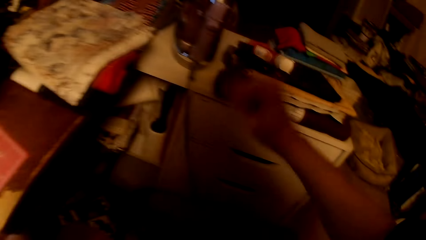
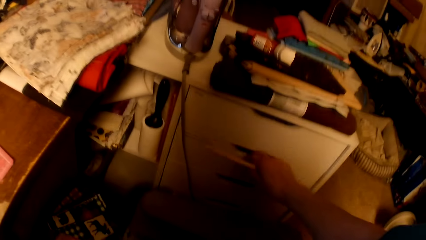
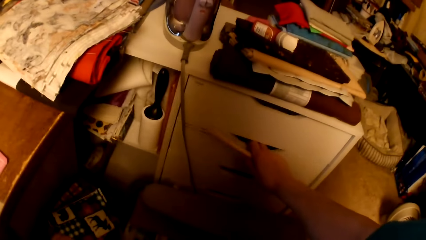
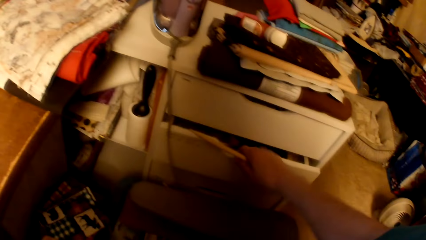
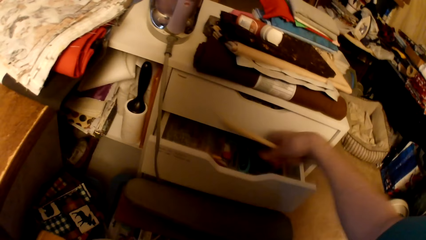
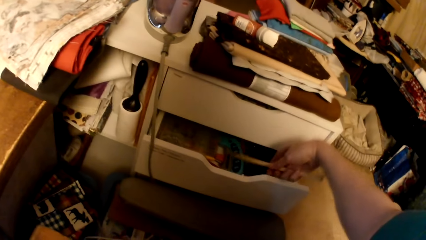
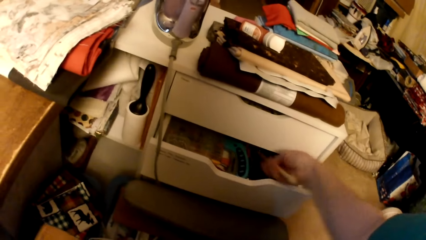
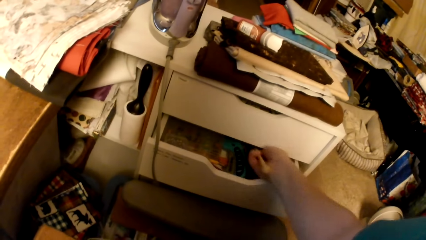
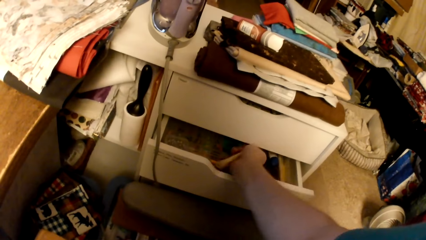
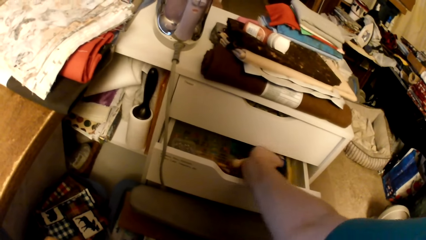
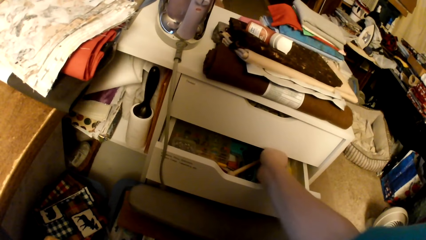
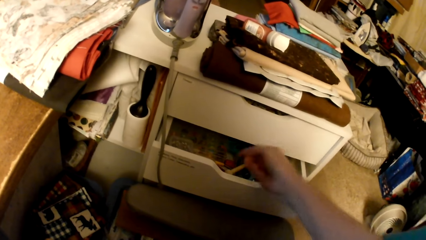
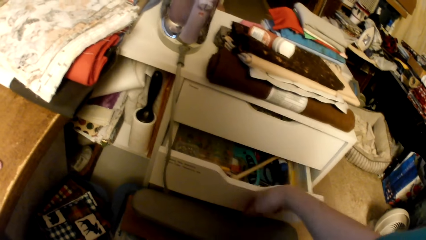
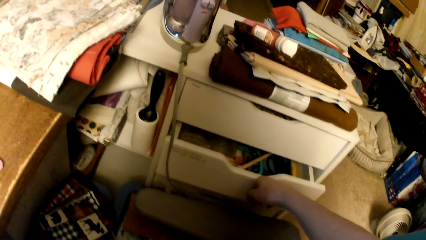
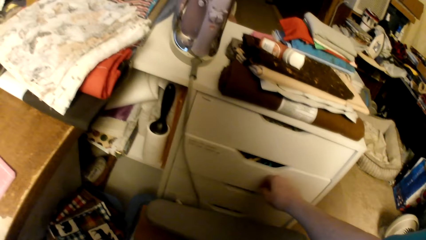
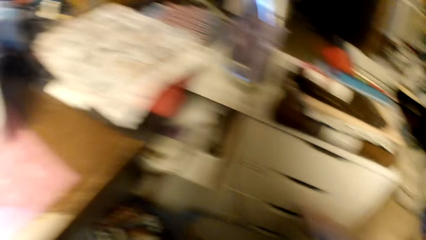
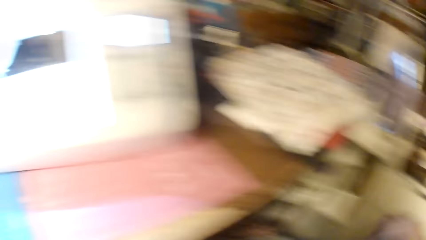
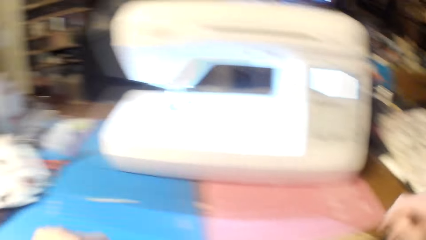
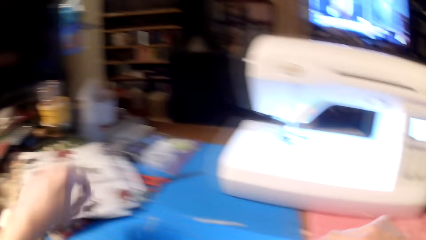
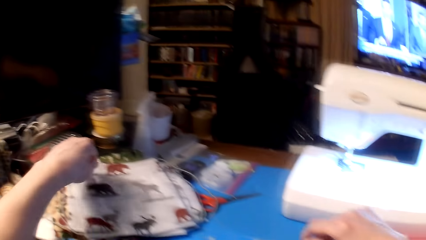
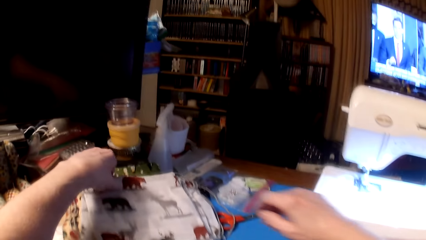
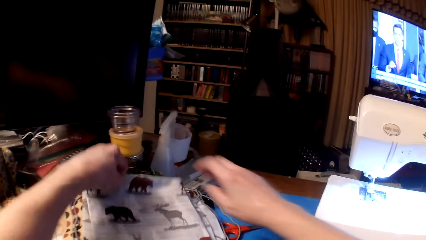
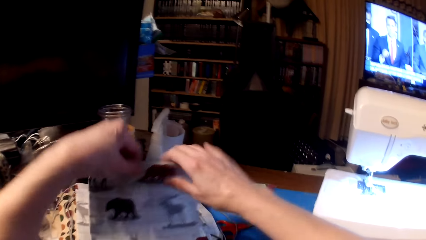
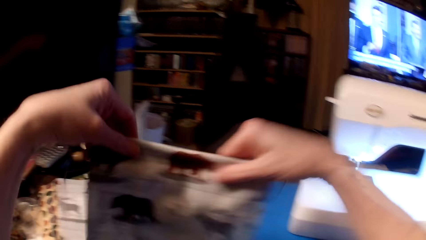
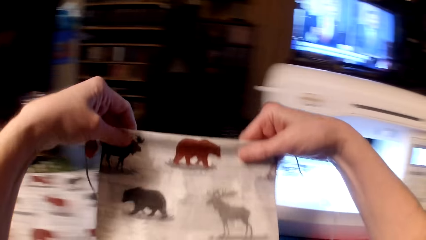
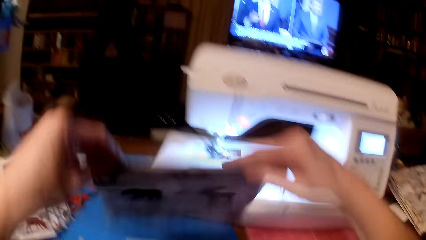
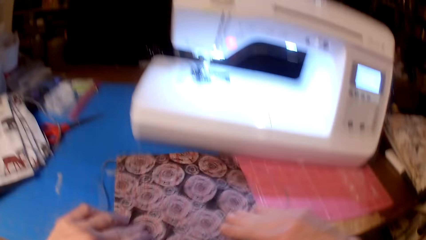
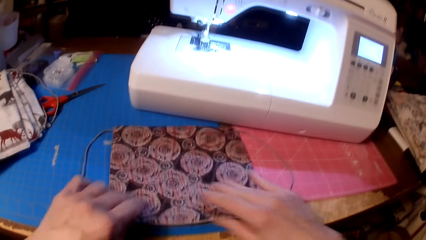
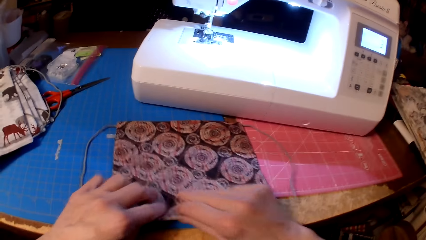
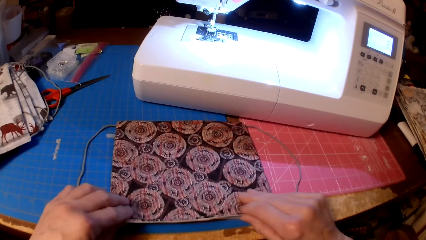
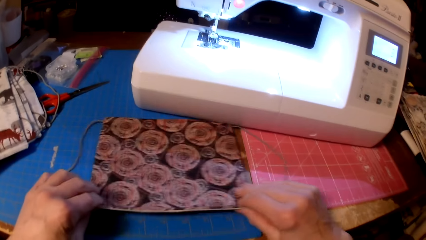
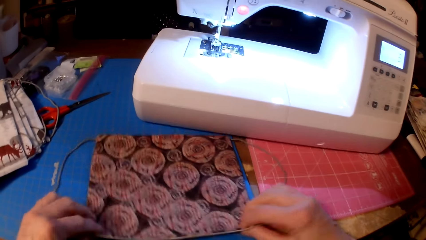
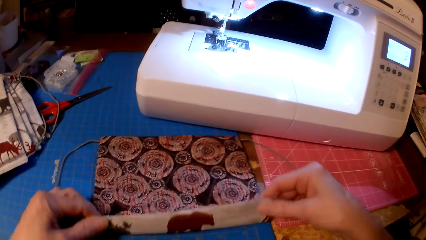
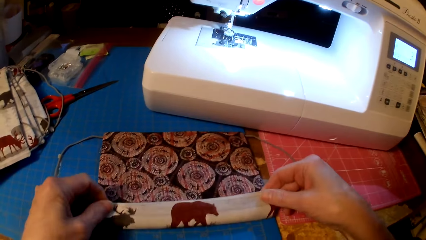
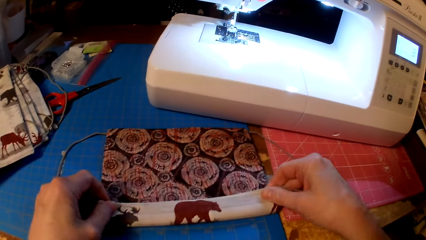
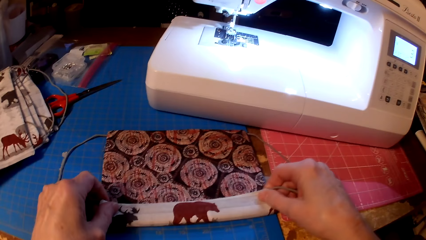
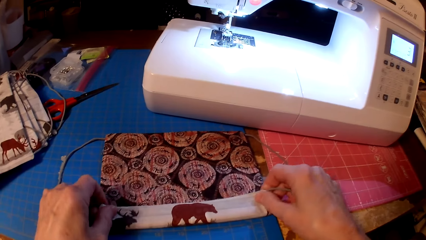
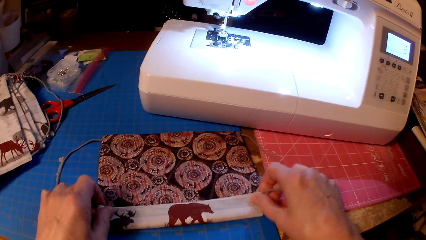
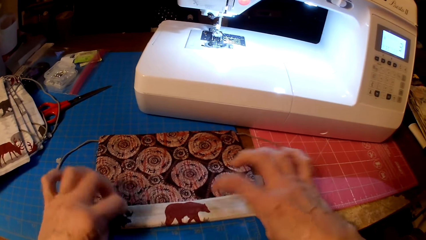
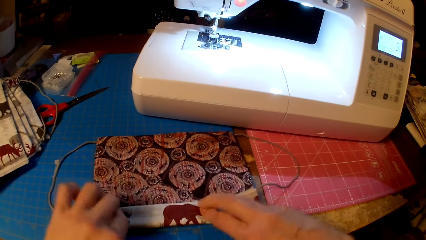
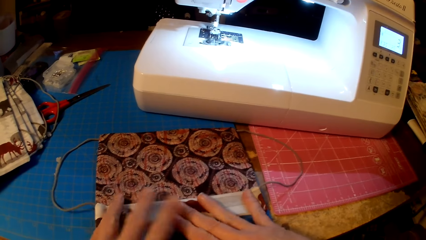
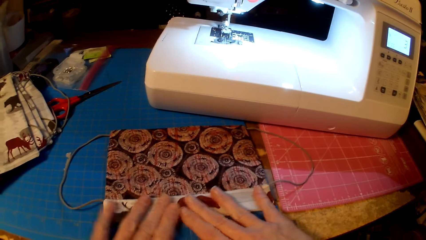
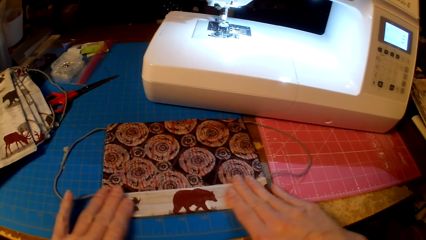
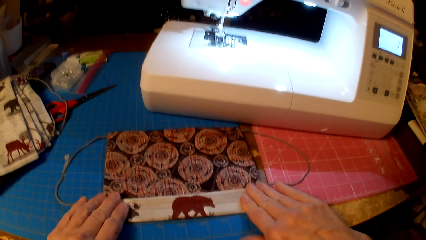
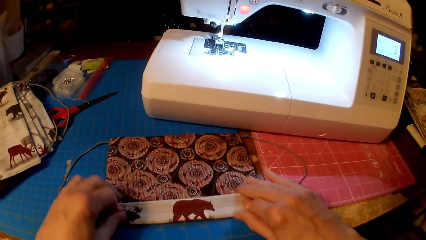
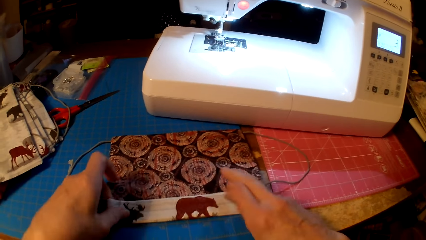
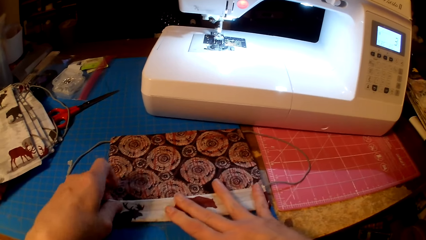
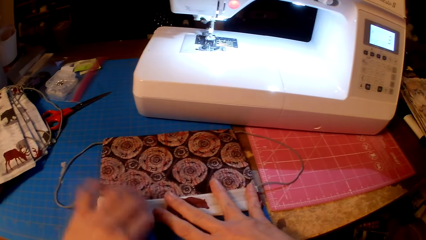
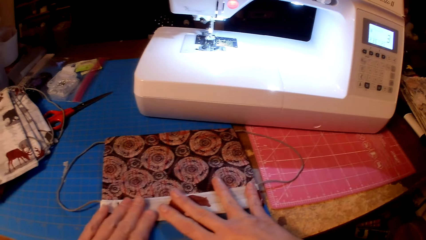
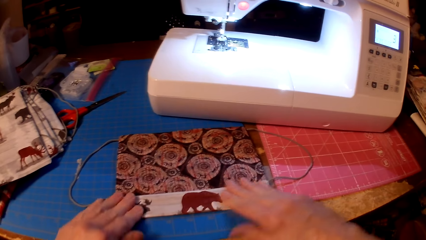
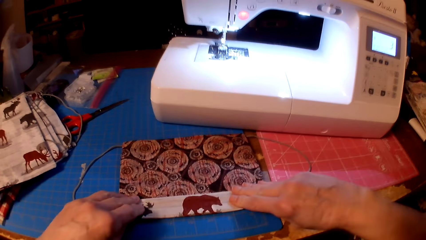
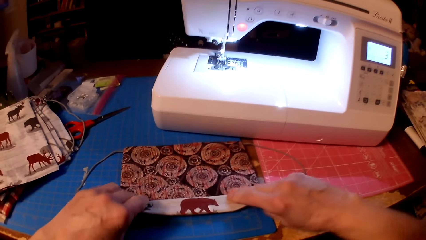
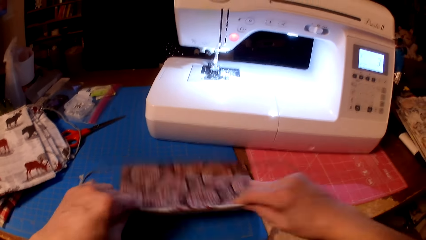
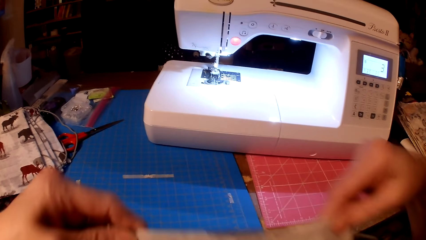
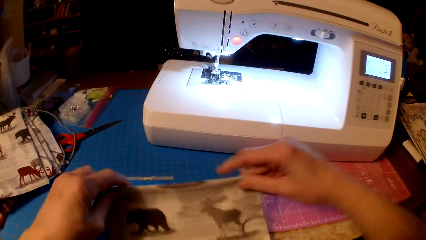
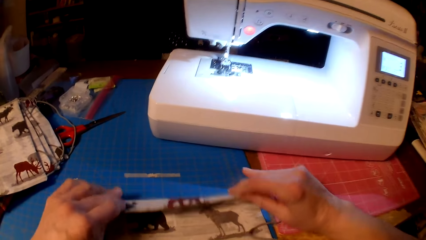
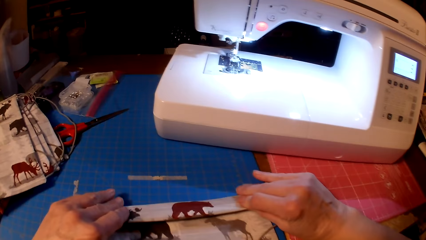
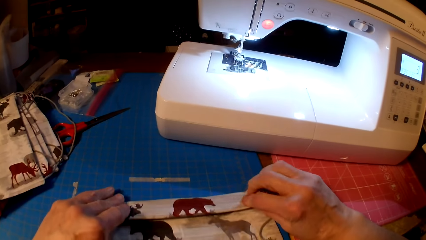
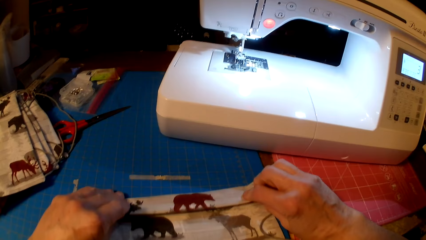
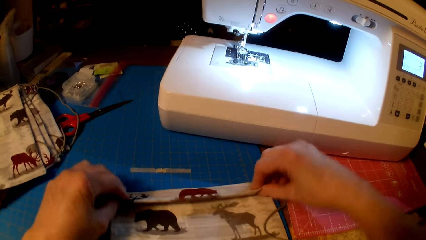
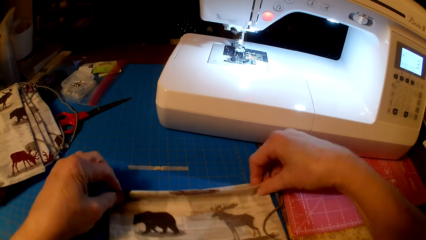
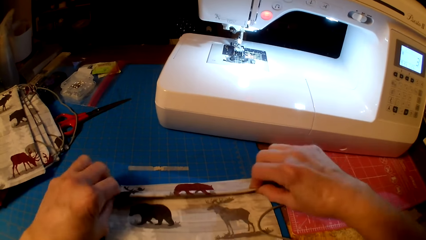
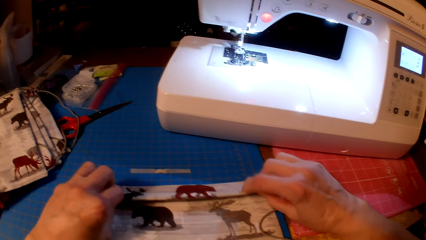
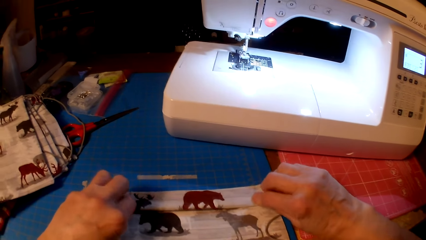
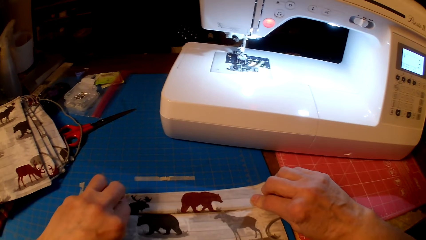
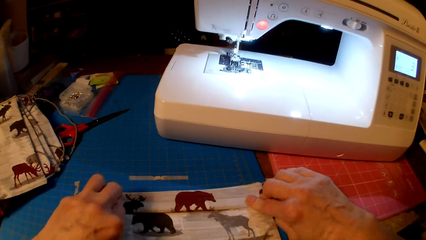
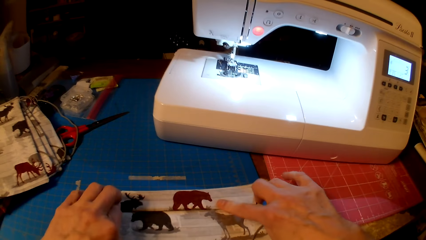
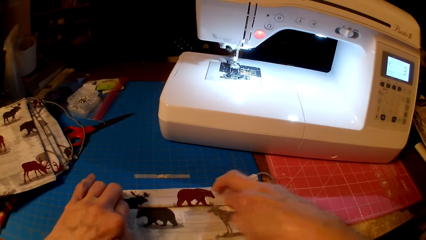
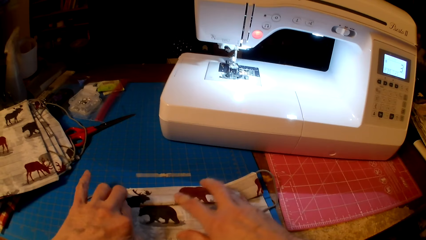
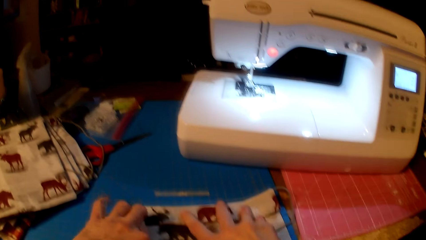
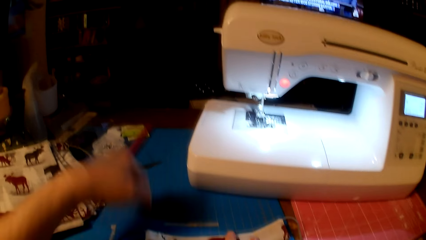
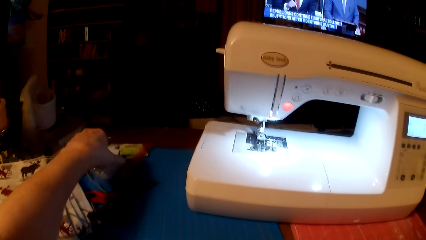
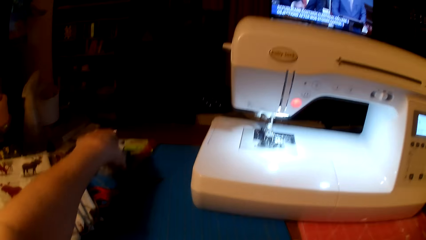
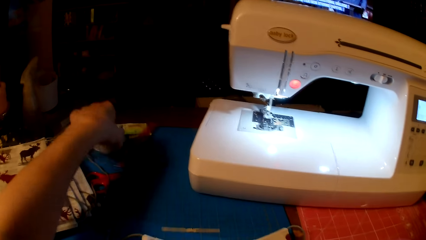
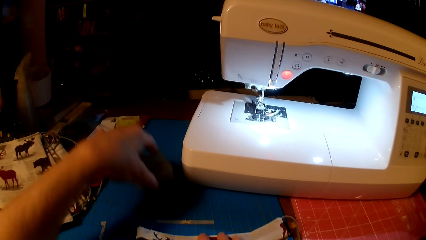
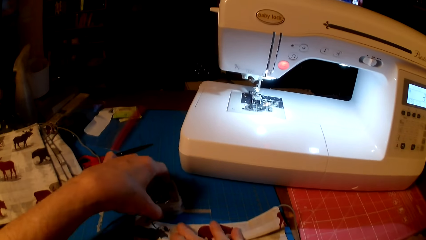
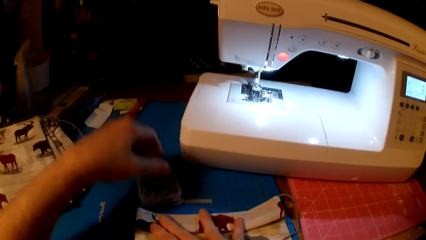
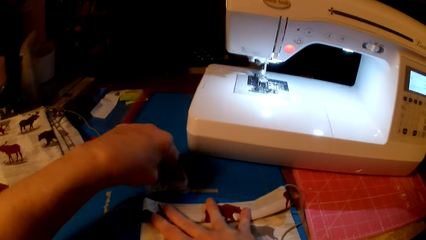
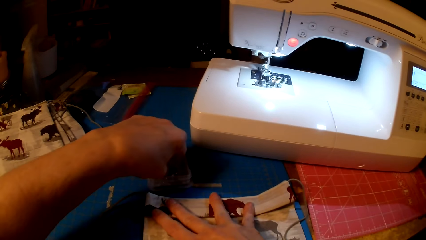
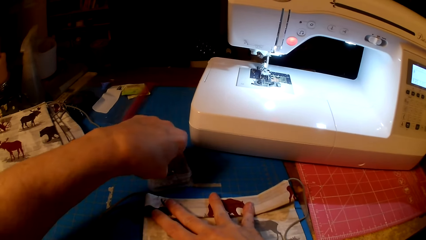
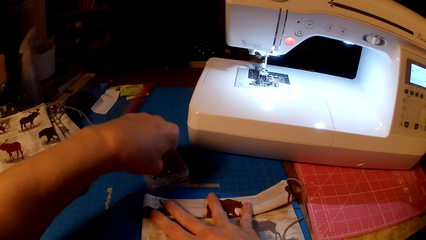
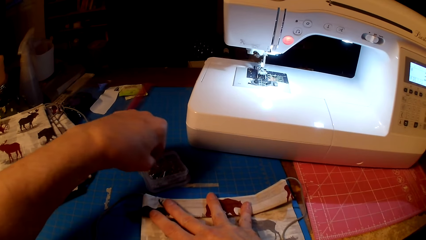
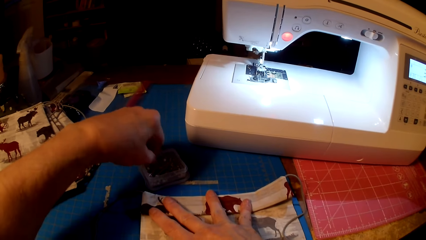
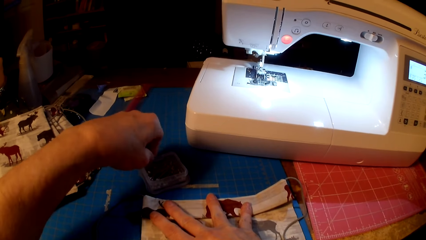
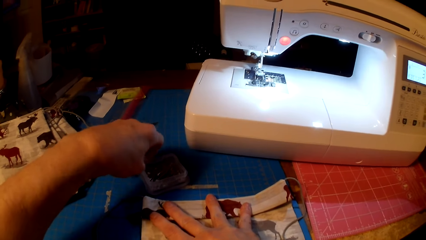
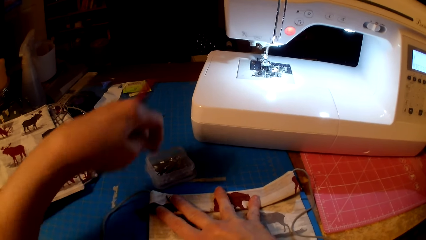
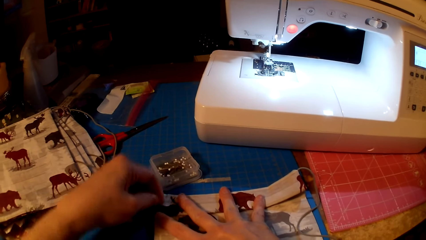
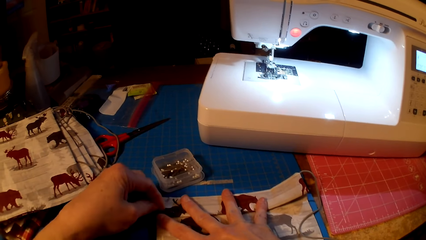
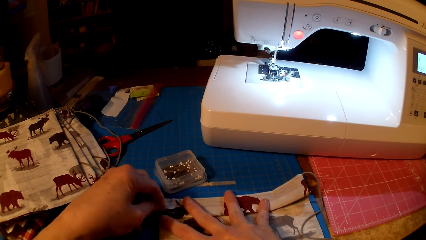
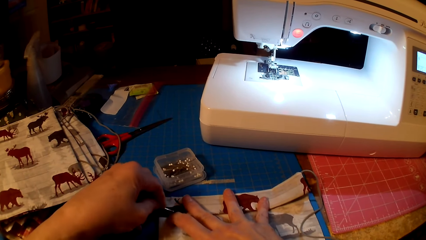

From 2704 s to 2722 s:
The camera wearer opens the drawer. They put the wooden stick in the drawer. They close the drawer. They pick up a pillow cushion or piece of cloth. They place the pillow cushion on the table and fold the pillow cushion. They pick up a container of pins. They pin the piece of cloth. They pick up a pin.
